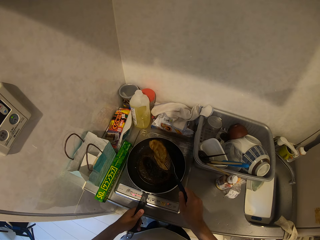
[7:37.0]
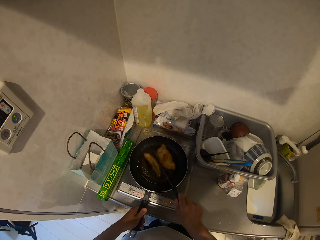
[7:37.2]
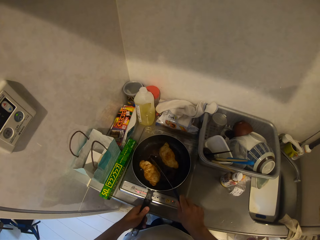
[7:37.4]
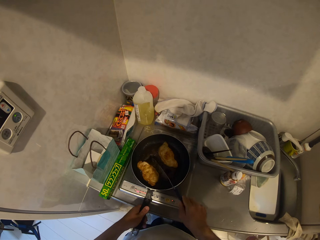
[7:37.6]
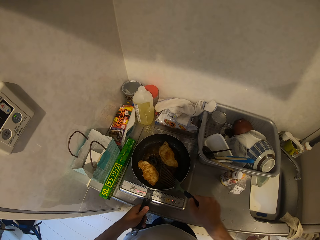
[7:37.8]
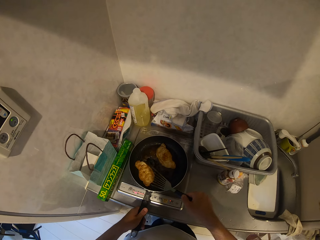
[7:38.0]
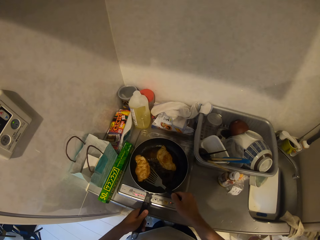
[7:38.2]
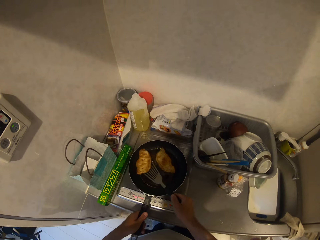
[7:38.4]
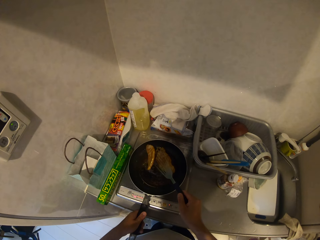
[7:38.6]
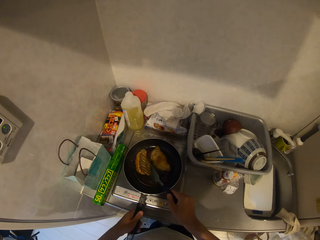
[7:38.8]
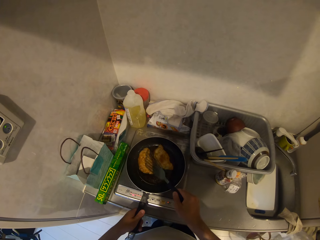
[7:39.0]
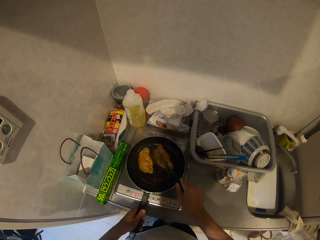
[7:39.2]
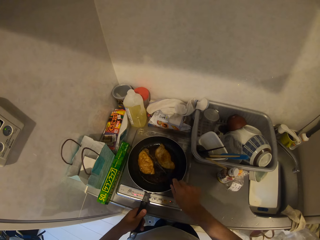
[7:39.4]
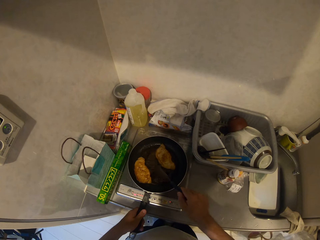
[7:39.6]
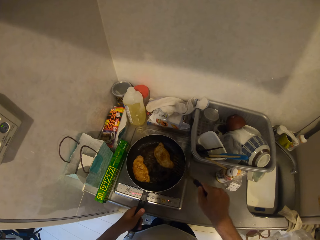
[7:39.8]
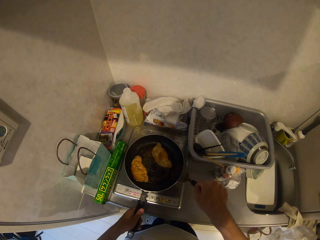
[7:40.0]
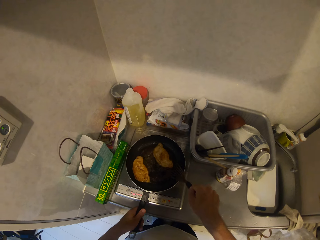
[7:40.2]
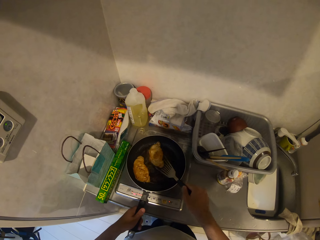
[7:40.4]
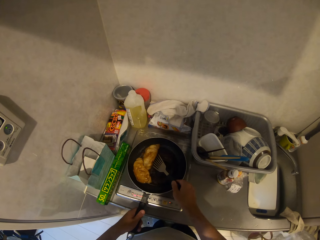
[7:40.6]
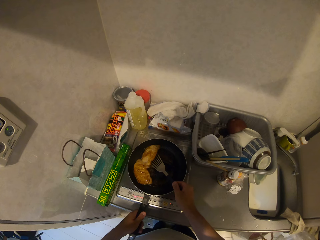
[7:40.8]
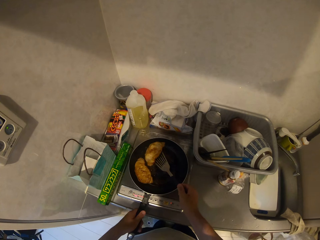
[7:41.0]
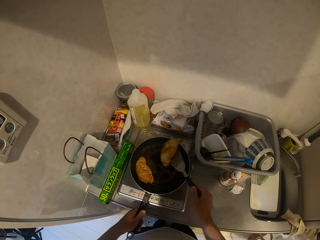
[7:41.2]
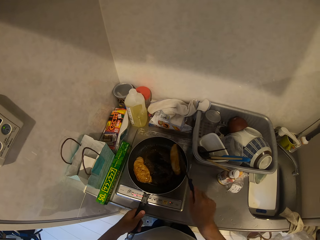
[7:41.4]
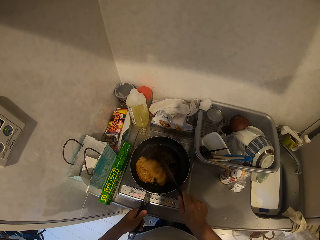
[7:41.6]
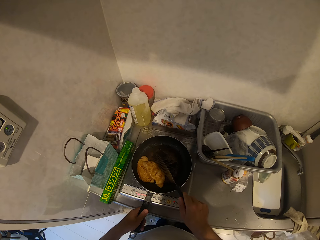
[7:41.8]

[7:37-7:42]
The camera wearer turns the burrito with the cooking spoon.

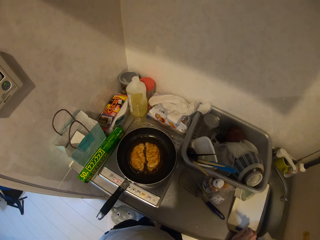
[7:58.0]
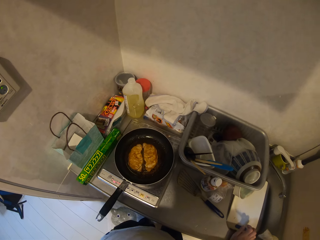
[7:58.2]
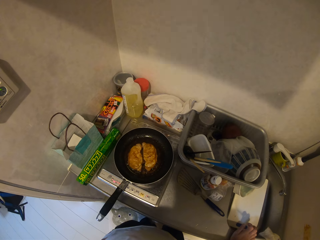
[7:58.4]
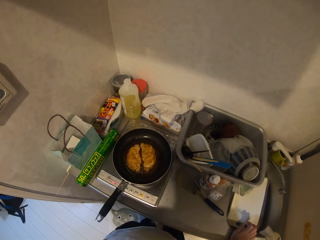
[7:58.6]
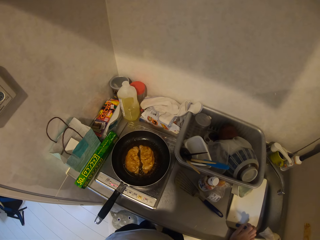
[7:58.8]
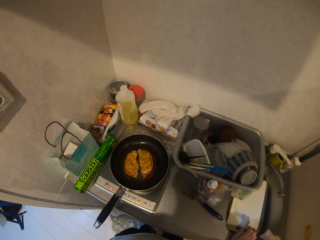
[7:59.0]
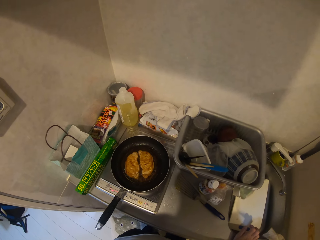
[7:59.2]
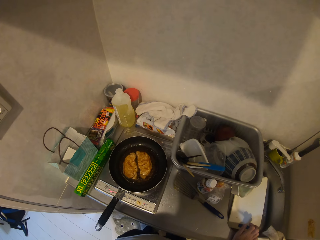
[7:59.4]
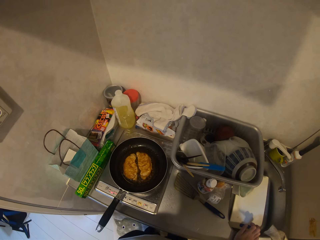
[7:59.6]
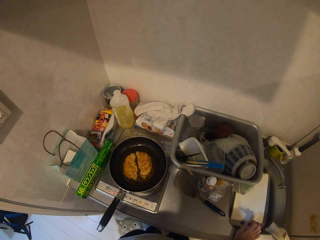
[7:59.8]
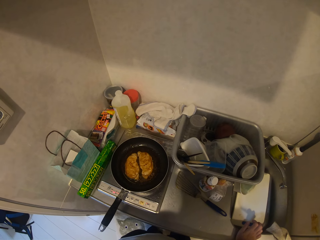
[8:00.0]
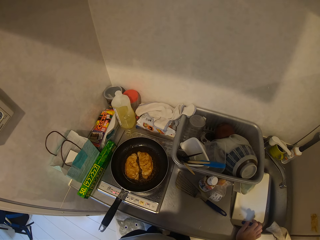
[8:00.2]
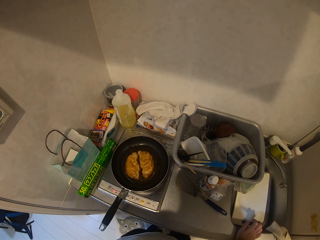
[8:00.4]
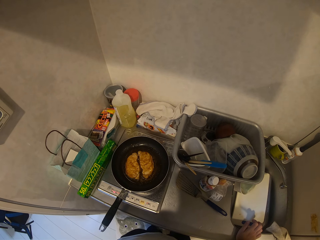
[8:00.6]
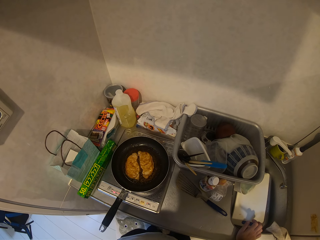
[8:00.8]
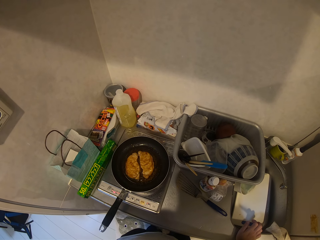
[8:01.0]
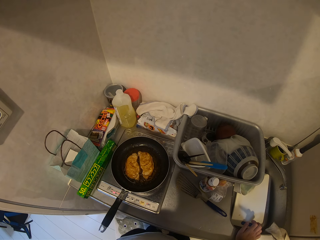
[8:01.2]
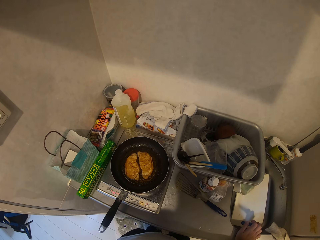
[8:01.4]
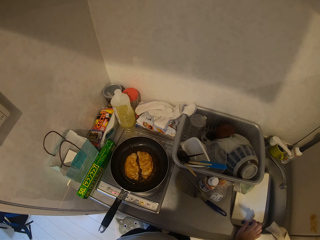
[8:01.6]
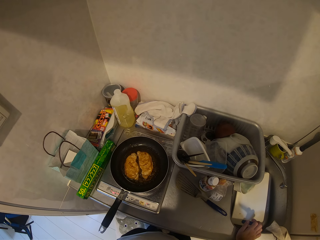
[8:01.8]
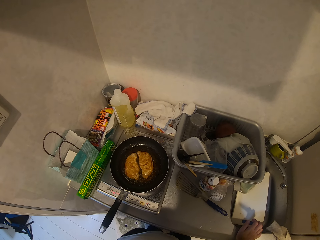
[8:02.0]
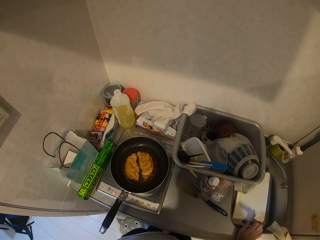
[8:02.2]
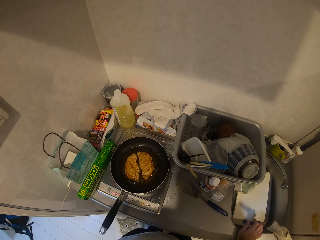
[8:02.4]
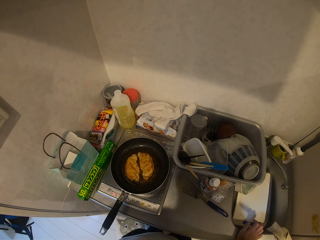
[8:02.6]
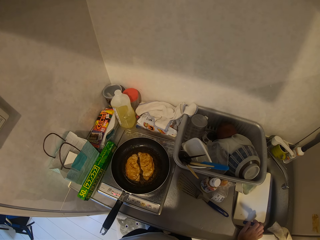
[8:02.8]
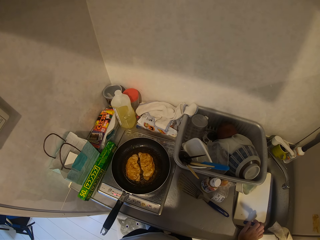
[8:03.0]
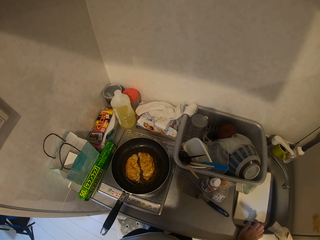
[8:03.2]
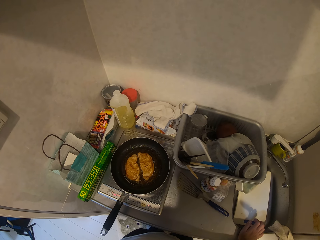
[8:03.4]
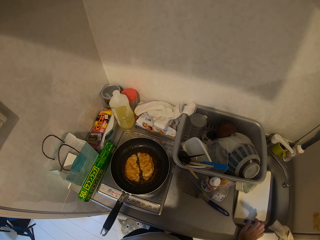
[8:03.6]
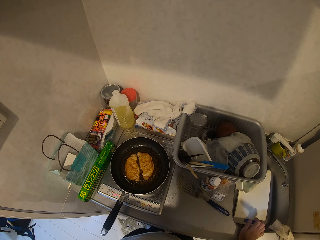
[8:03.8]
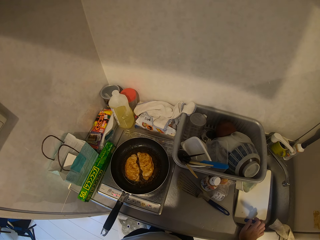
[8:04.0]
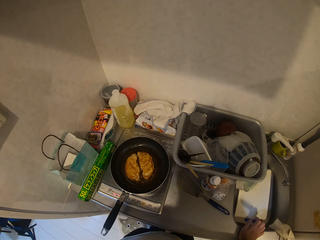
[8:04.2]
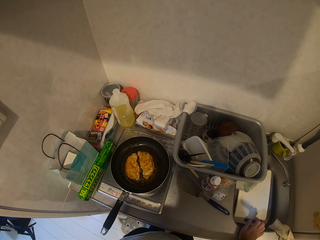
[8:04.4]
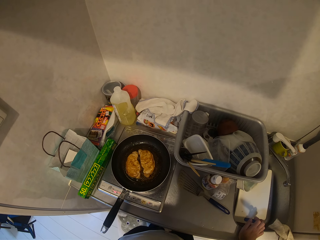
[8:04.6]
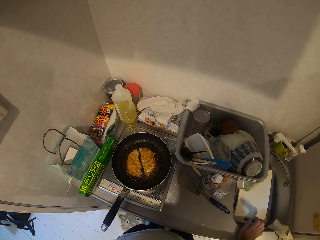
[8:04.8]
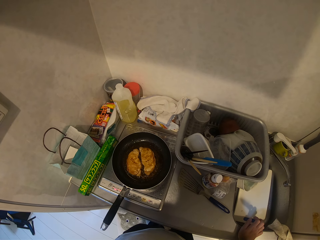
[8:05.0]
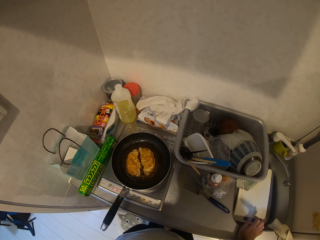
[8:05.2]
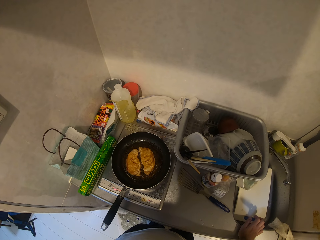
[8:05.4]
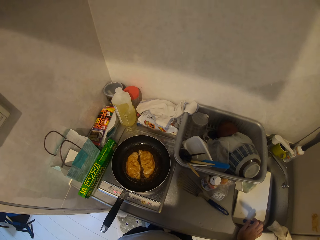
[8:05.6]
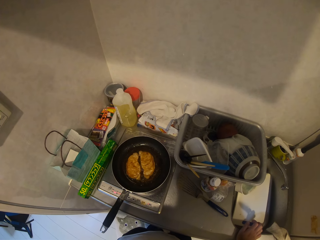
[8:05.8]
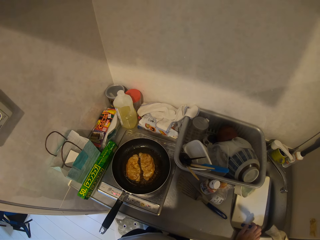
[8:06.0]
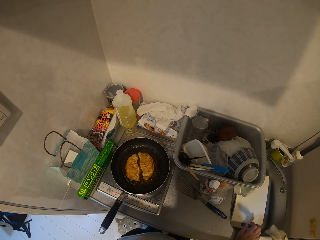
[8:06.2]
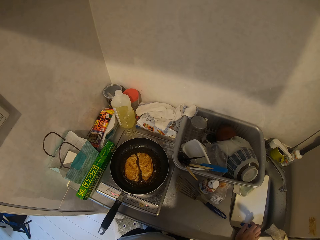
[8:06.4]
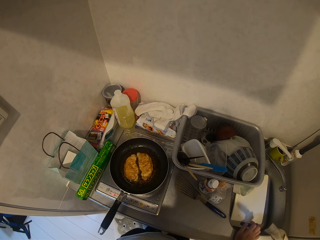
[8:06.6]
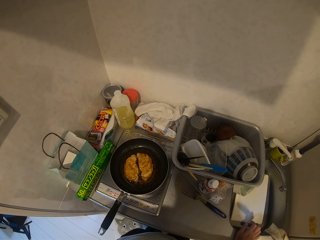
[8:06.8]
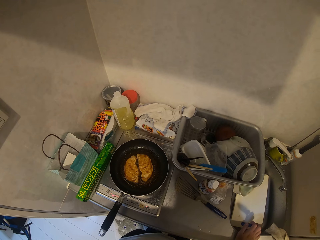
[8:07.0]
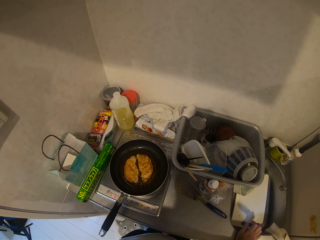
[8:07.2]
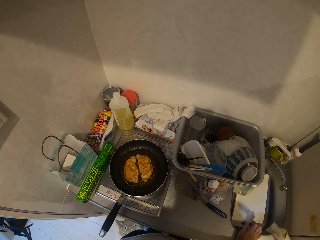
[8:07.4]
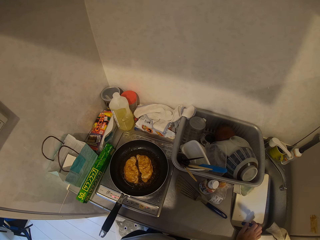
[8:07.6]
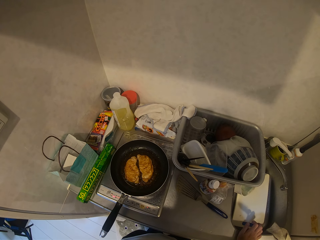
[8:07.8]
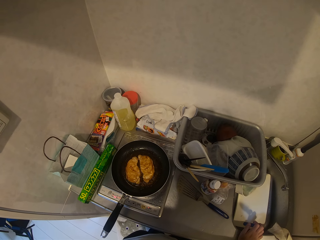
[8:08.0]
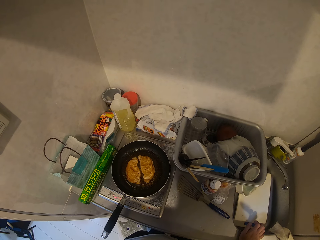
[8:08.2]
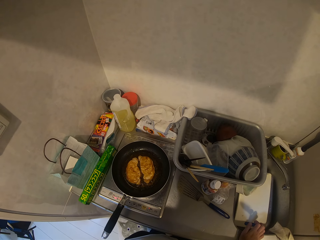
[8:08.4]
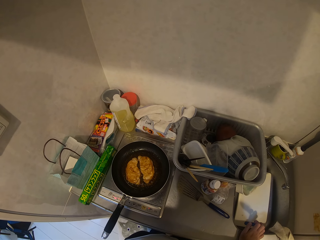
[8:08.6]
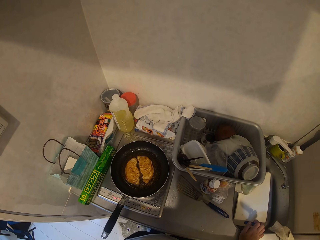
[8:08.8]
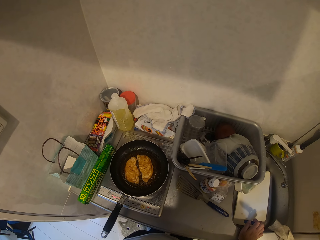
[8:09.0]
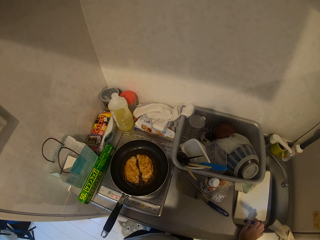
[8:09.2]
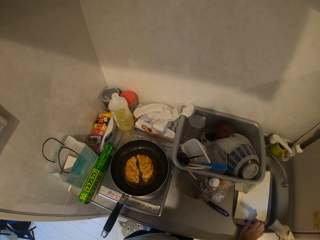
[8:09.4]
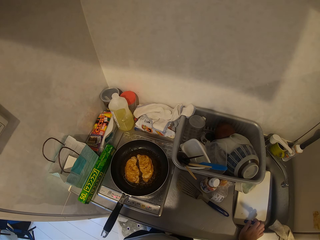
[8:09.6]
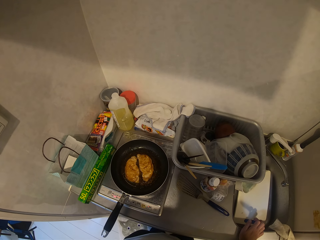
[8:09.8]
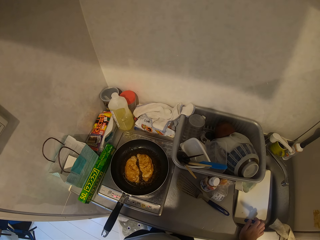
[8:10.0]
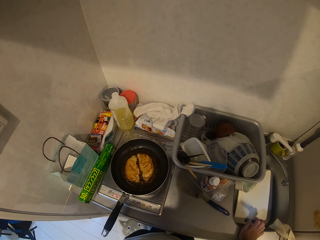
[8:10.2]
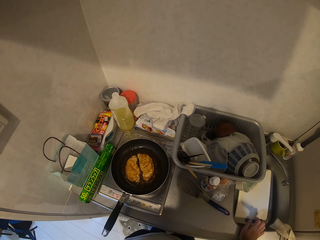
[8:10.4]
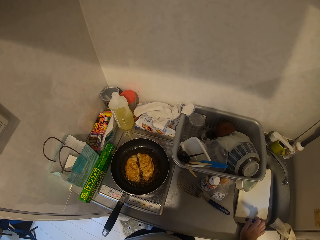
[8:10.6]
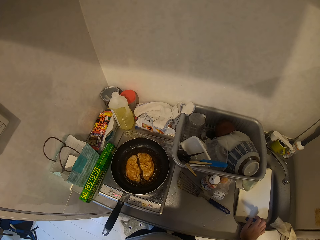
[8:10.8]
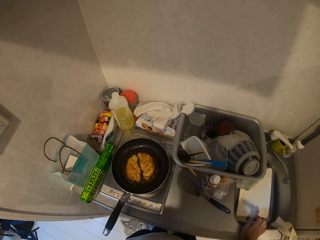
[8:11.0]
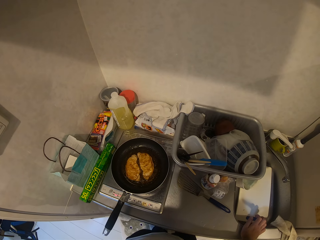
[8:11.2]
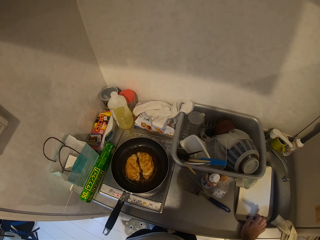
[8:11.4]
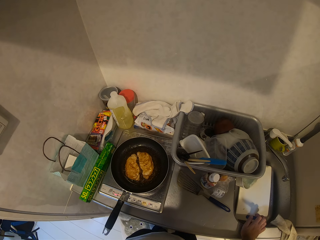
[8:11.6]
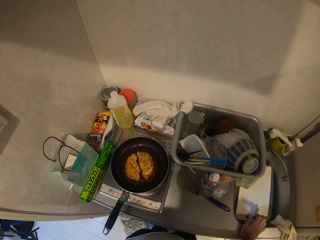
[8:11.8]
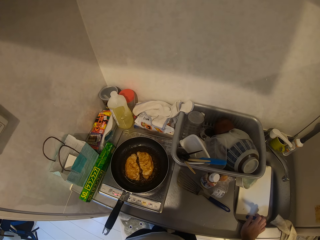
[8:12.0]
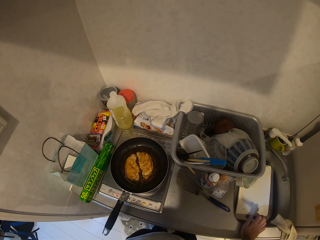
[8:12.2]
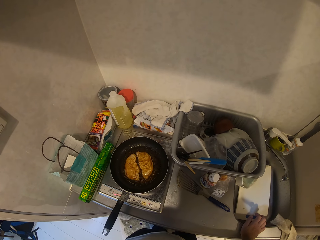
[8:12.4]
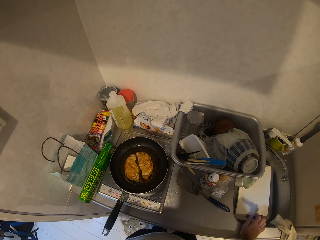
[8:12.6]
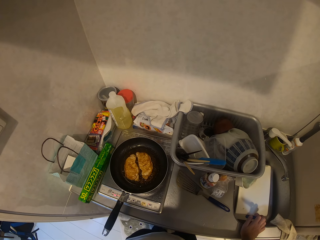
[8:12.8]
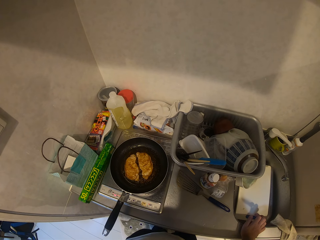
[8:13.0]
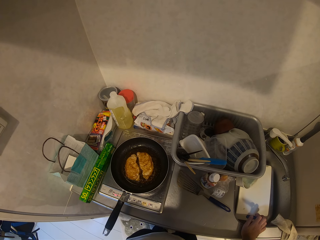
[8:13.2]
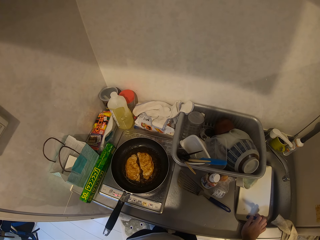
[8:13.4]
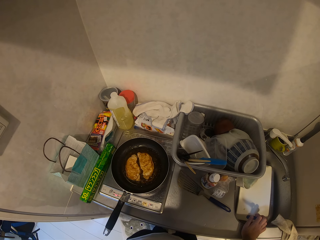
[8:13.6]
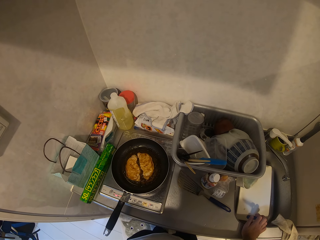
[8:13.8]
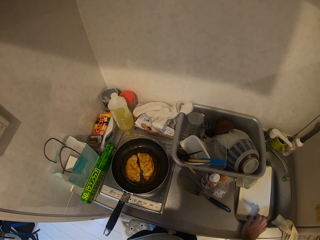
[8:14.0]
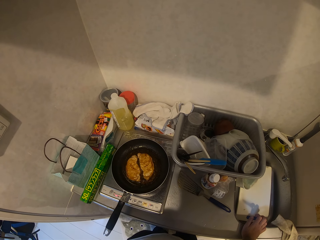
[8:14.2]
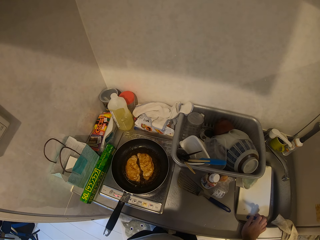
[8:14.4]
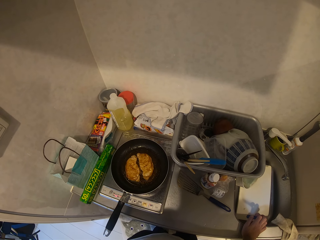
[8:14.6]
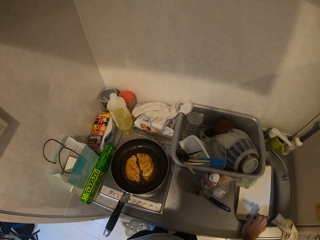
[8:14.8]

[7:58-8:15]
The camera wearer waits at the kitchen sink with his right hand on the kitchen sink. He looks as the burrito cooks.
